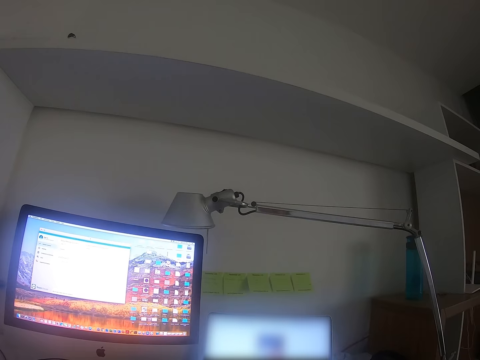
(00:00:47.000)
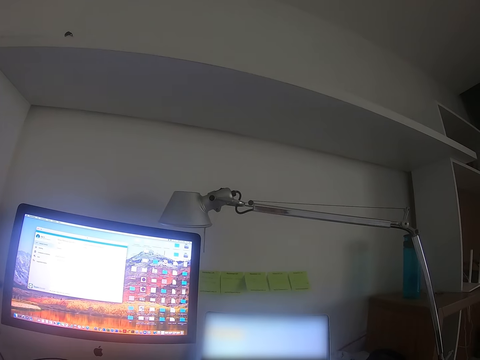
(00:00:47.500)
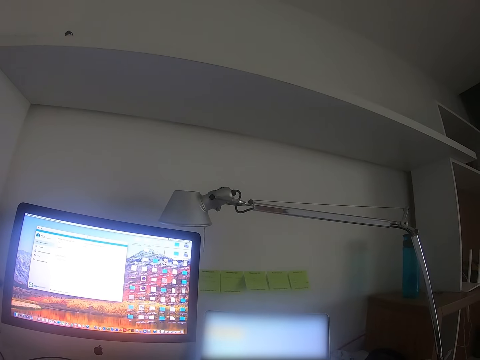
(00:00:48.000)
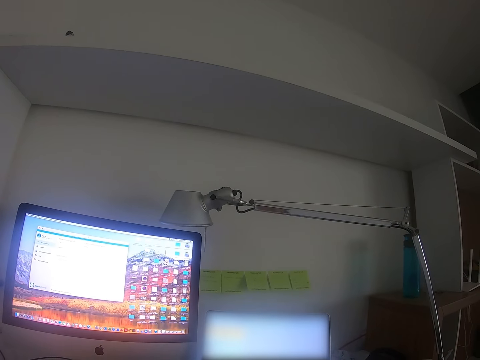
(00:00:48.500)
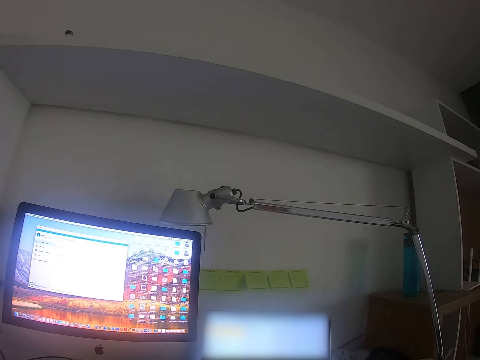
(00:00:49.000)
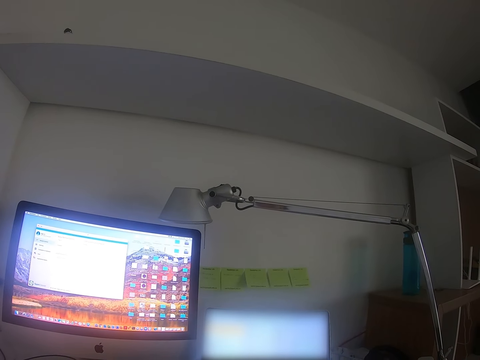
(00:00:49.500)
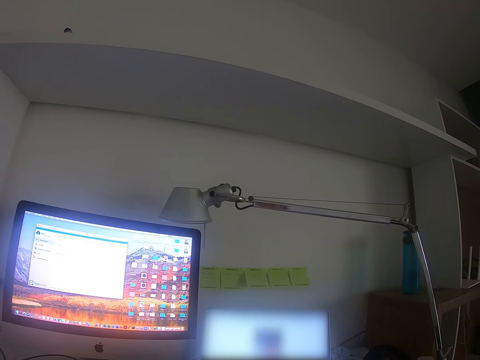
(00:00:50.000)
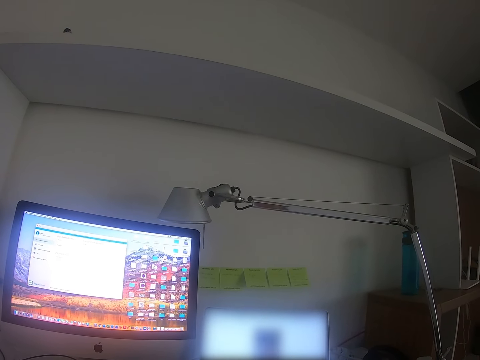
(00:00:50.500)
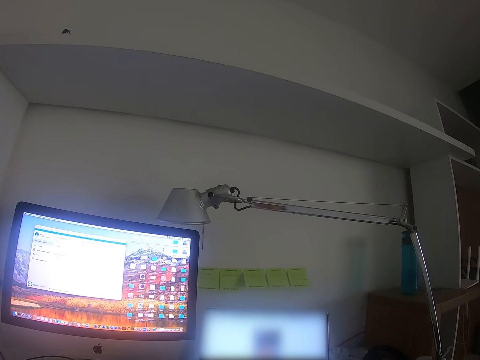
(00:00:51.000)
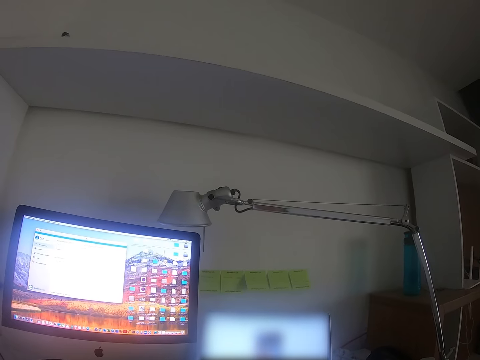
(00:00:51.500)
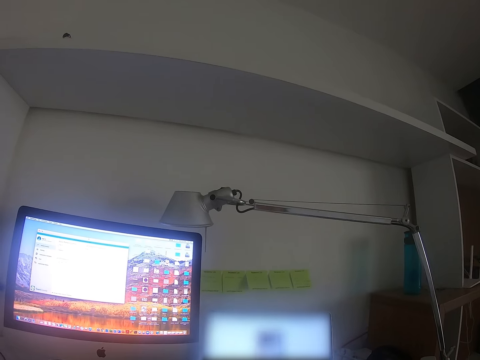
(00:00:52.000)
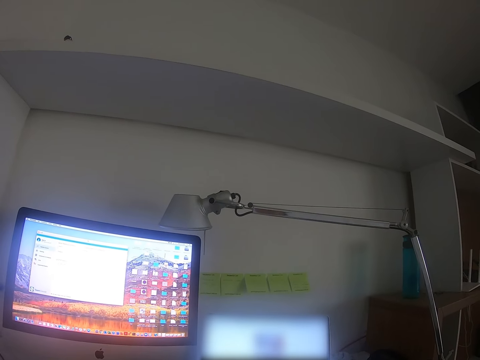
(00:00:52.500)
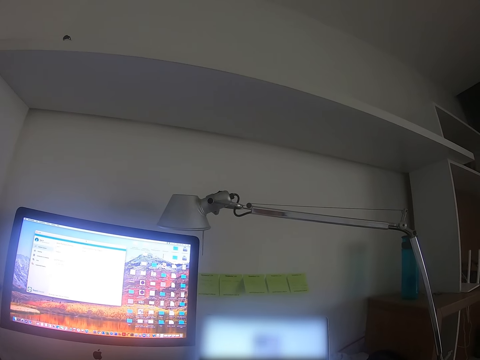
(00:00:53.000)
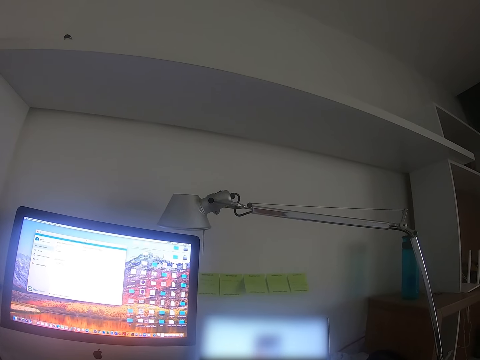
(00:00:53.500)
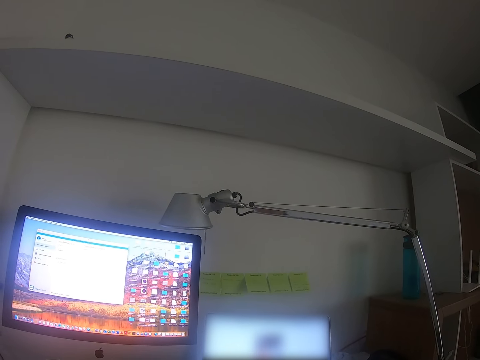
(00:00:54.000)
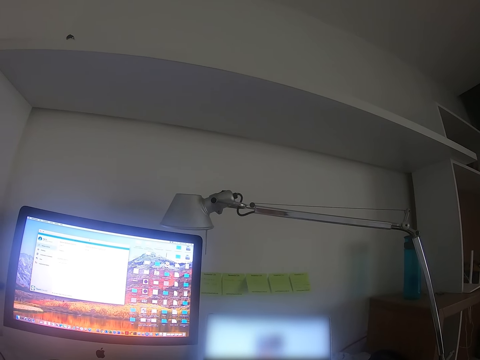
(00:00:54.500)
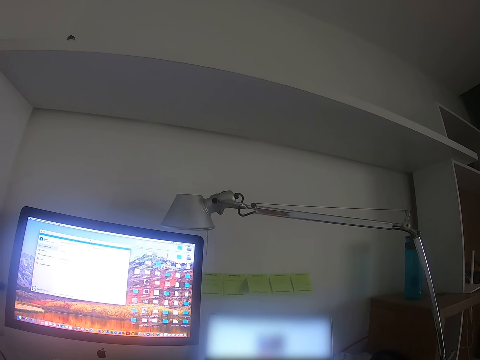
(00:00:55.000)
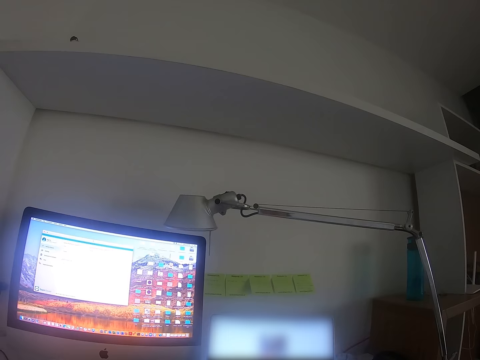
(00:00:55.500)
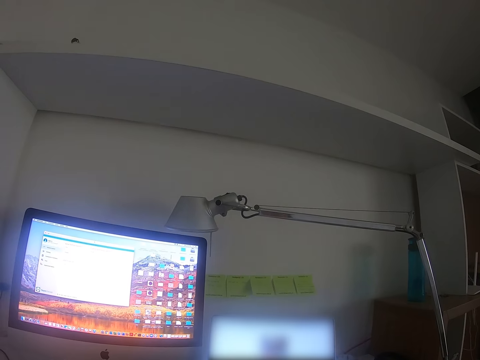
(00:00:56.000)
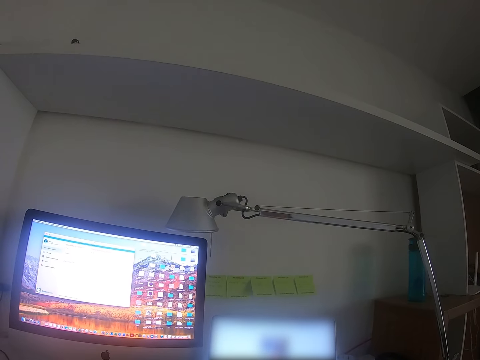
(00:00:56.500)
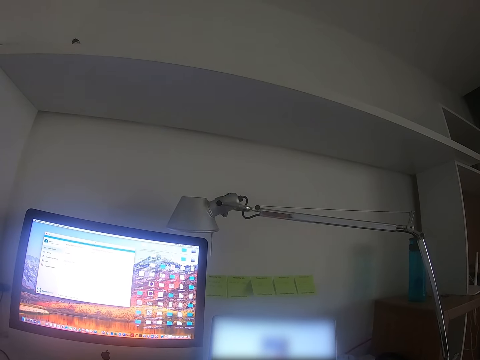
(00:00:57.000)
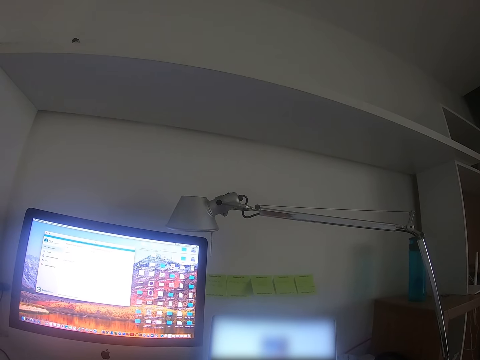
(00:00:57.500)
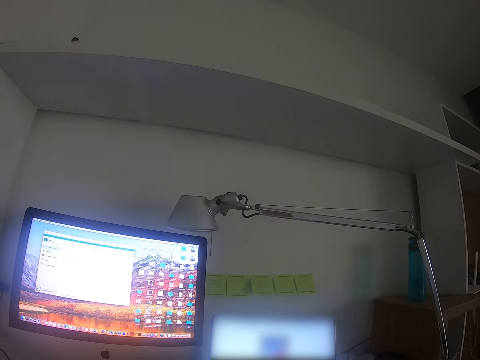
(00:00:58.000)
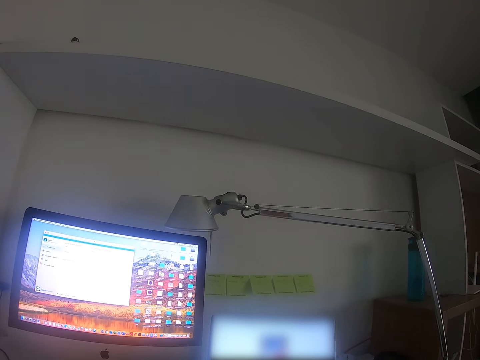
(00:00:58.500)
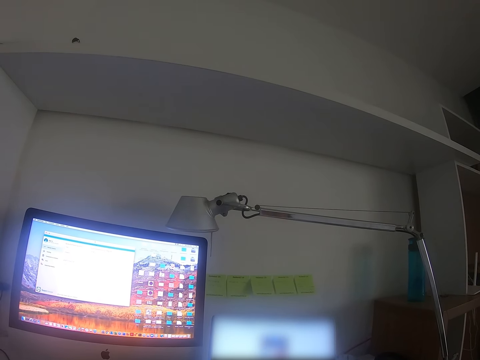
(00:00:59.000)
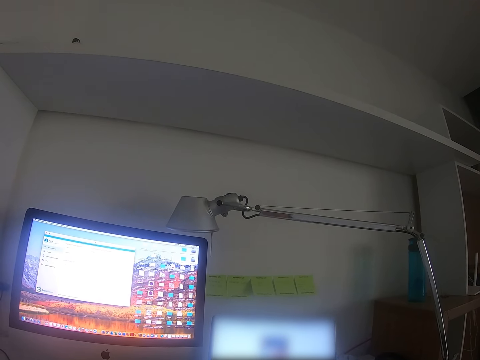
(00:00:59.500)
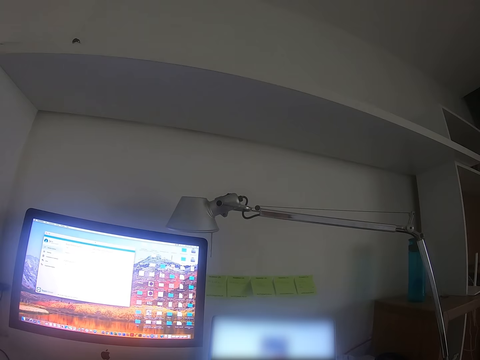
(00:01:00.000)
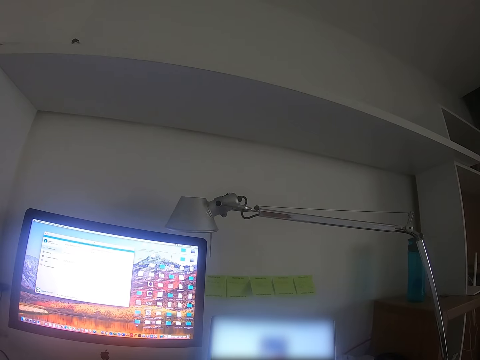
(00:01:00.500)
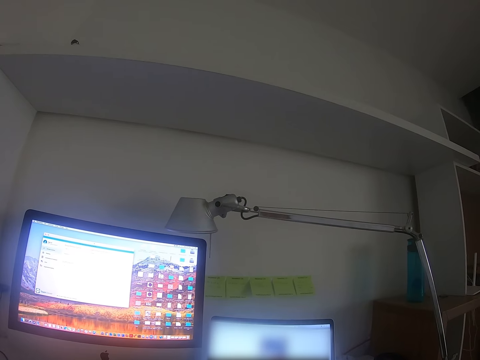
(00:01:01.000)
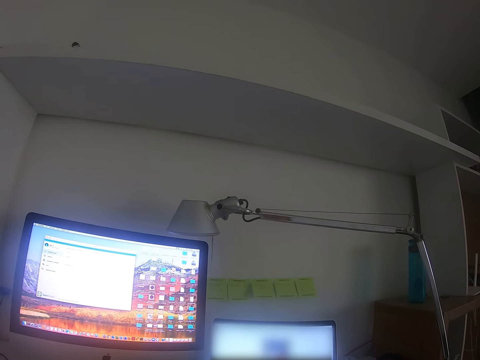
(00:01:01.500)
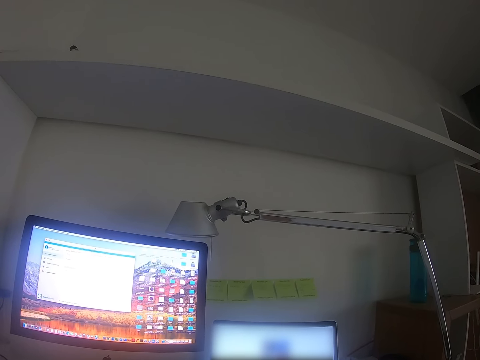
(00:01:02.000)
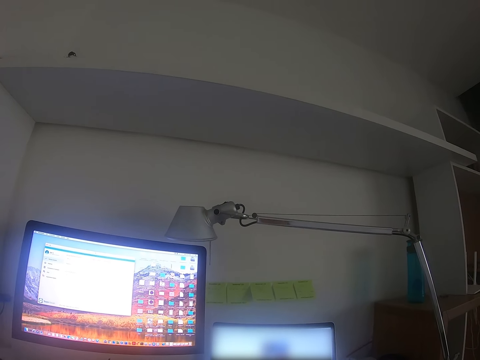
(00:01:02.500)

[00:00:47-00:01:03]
The camera wearer operates the laptop. They stare at the laptop.

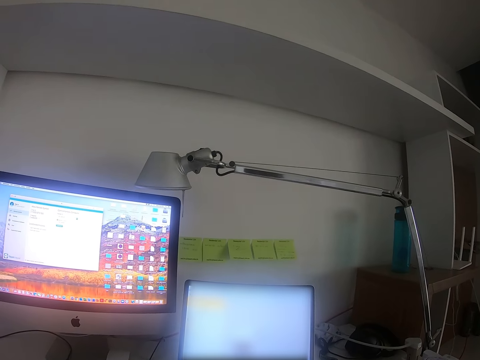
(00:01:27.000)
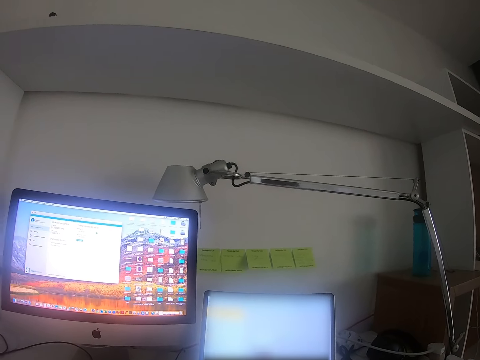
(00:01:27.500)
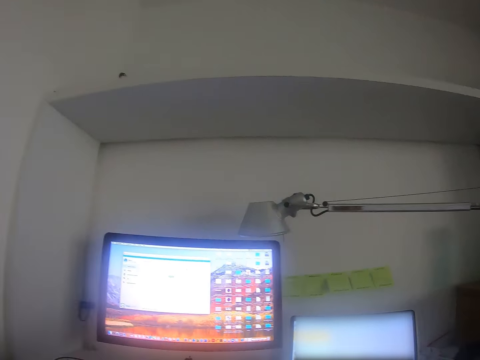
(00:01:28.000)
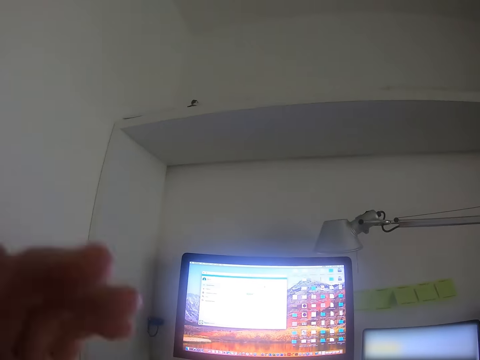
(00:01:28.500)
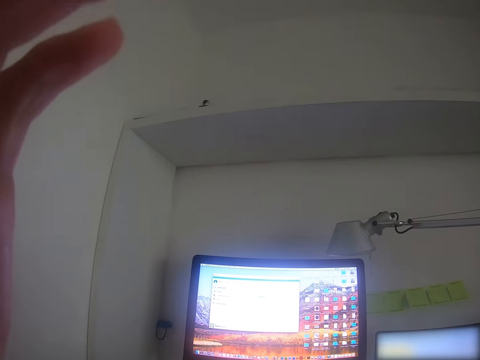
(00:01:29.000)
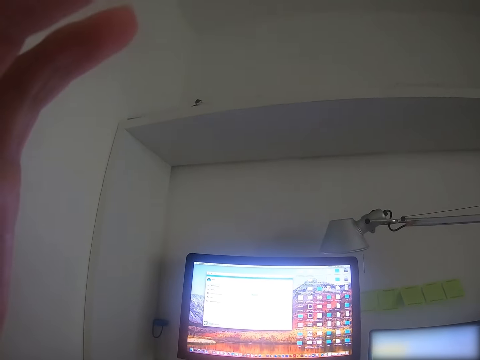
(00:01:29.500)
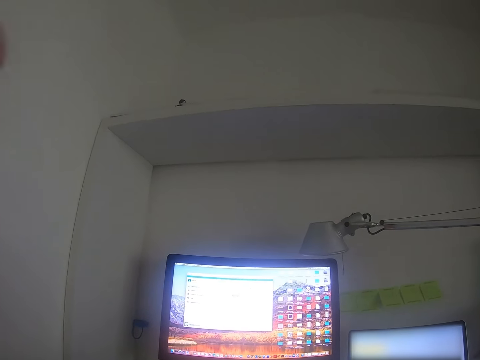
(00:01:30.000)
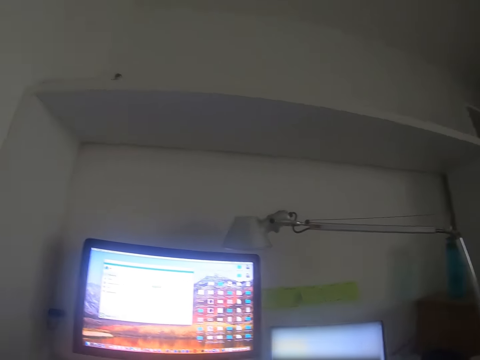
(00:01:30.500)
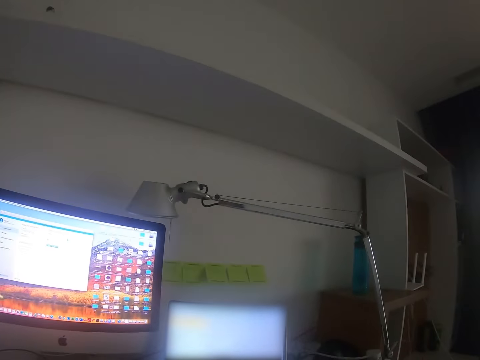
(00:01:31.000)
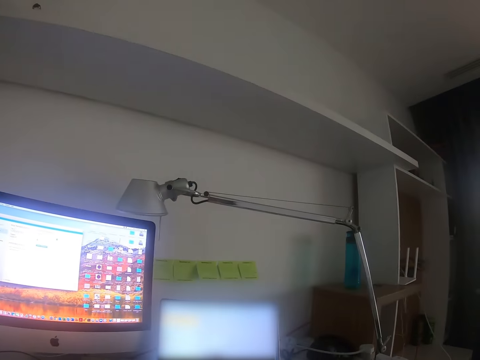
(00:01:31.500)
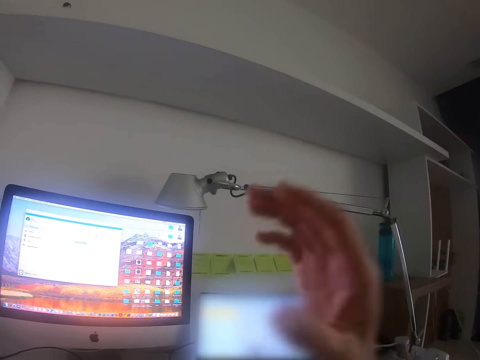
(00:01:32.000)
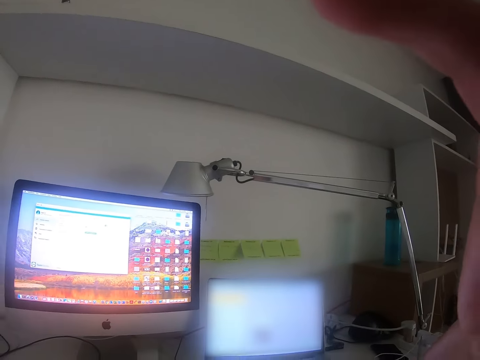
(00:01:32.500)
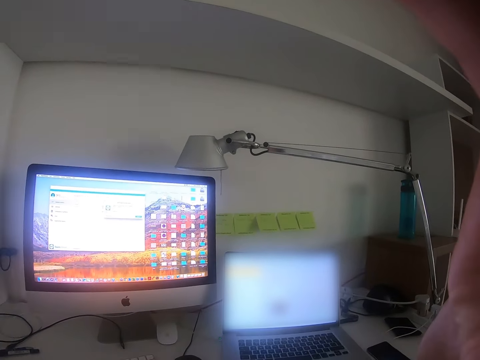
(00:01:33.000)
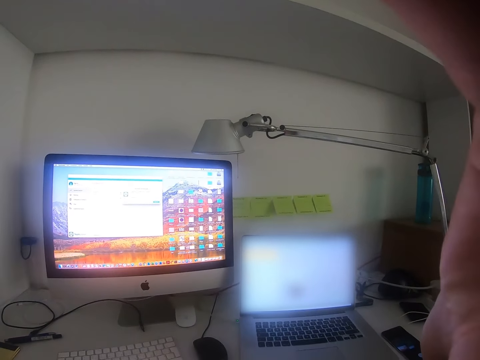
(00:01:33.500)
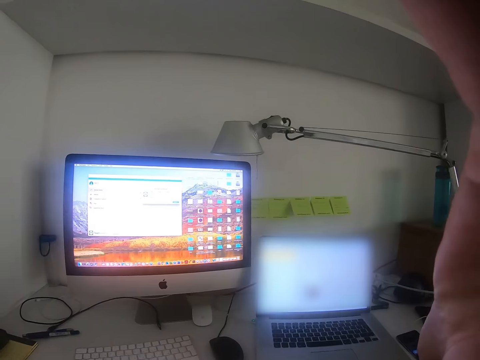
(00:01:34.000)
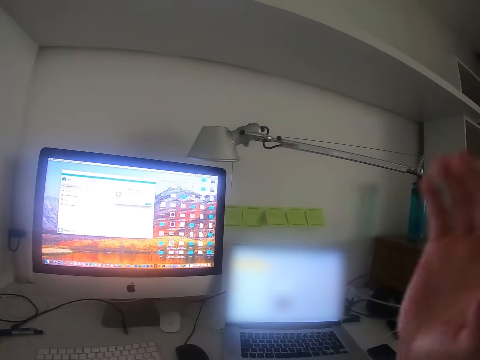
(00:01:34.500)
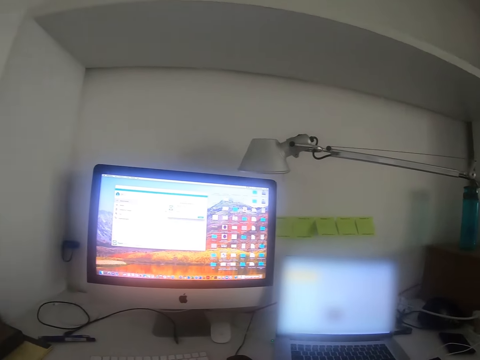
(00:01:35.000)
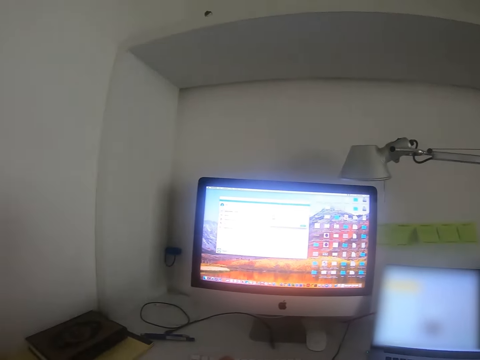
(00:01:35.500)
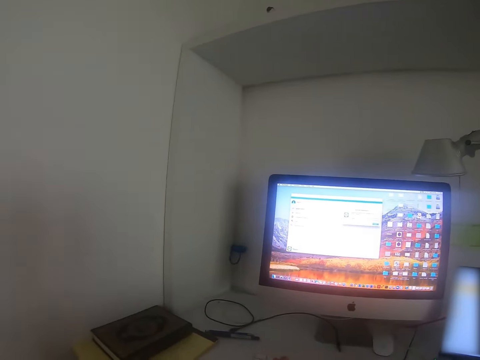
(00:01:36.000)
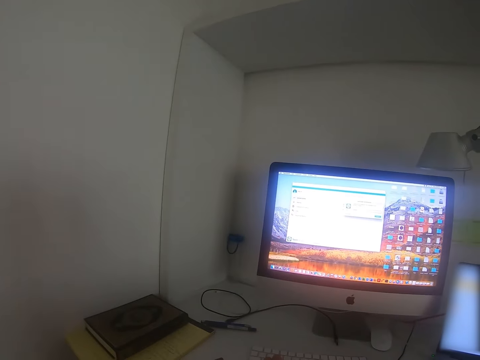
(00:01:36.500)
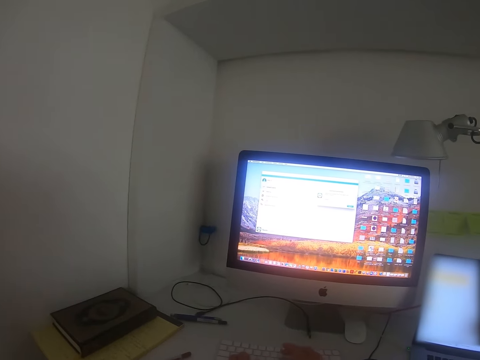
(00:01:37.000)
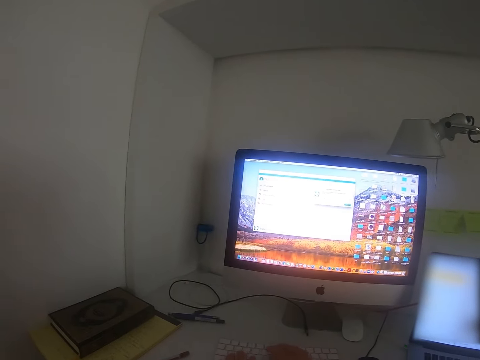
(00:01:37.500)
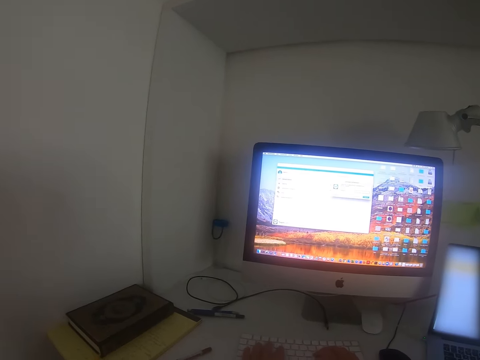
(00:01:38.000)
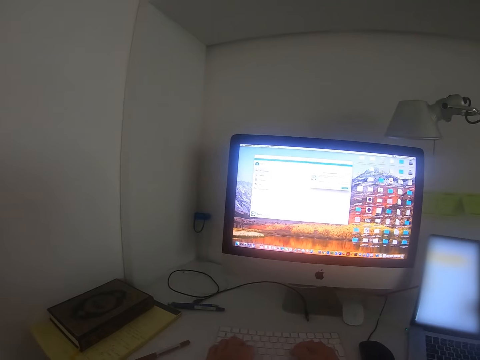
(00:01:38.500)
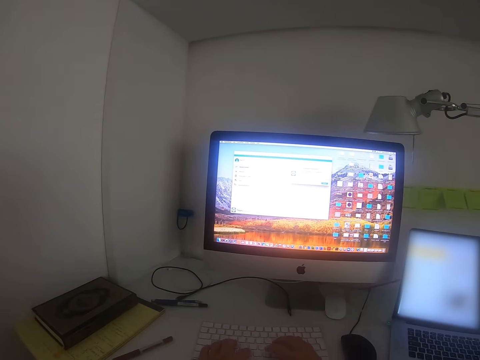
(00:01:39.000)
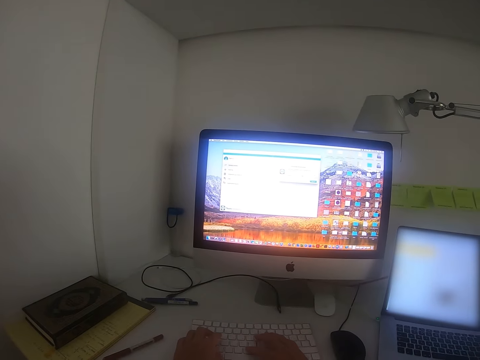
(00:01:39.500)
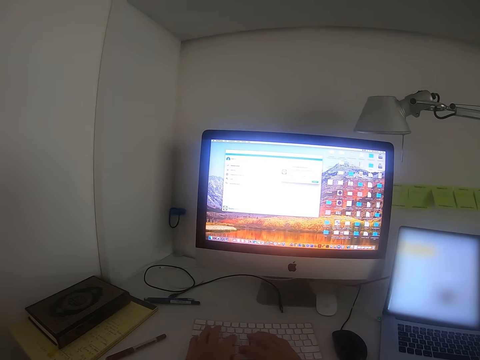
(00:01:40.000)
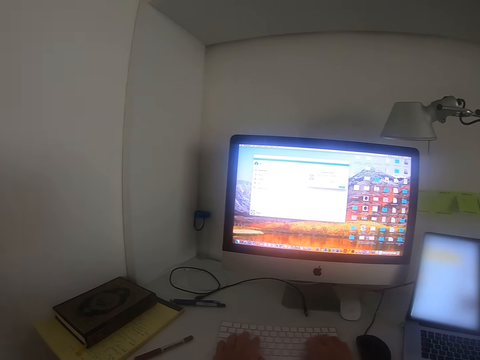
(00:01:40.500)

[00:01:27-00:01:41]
The camera wearer turns around the room. They raise their hands up, adjust the camera, and focus on the desktop. They raise a hand up, adjust the camera, and focus on the desktop. They lower down the hand and focus on the desktop. They turn around the room. They type on the desktop with a keyboard.
